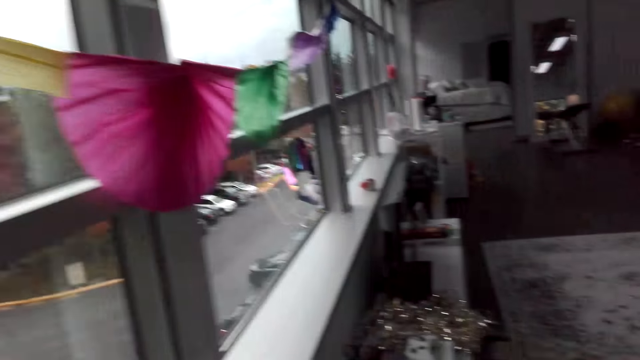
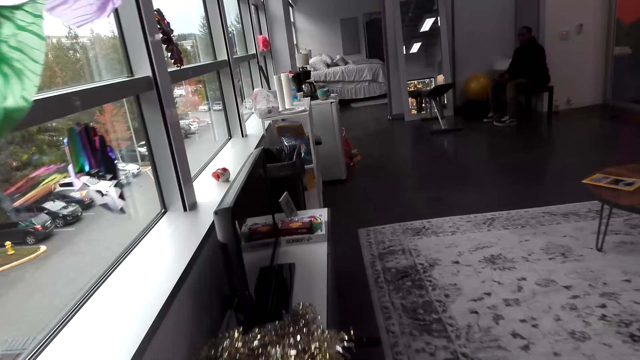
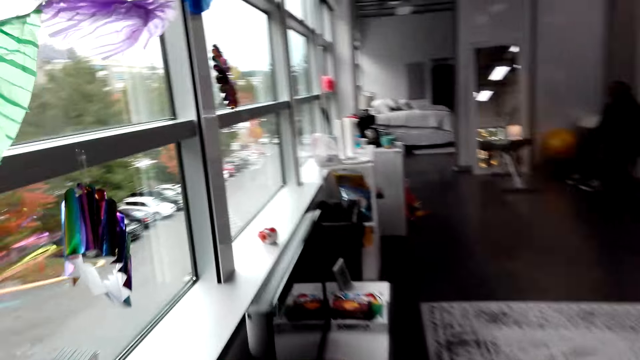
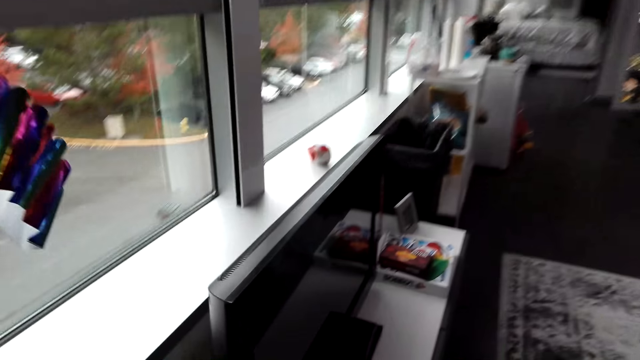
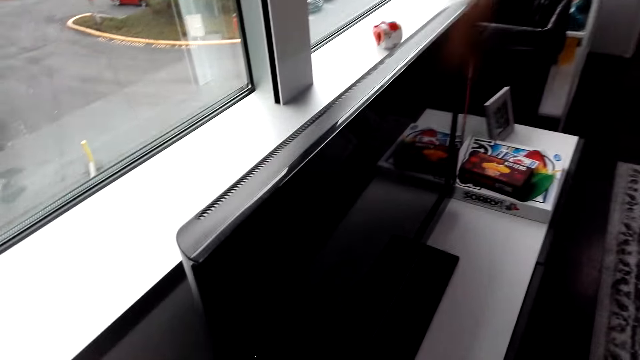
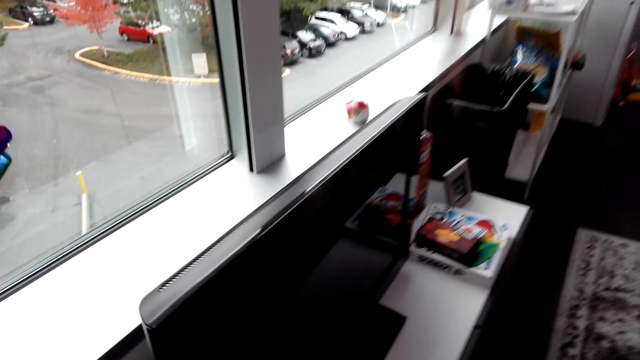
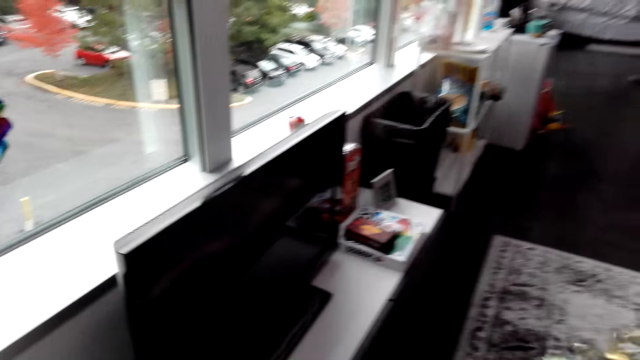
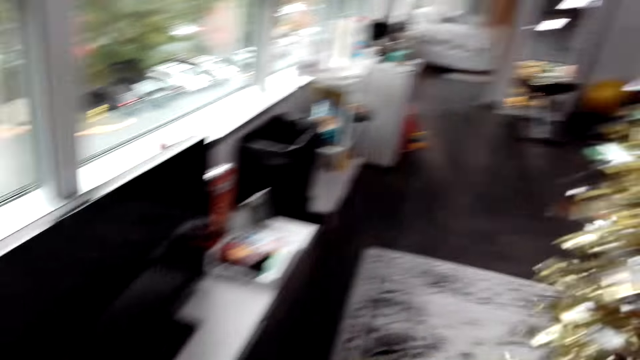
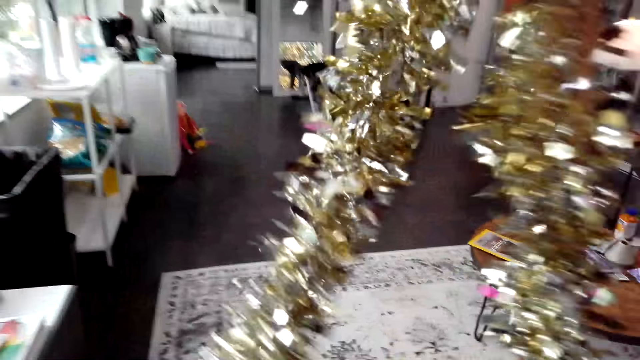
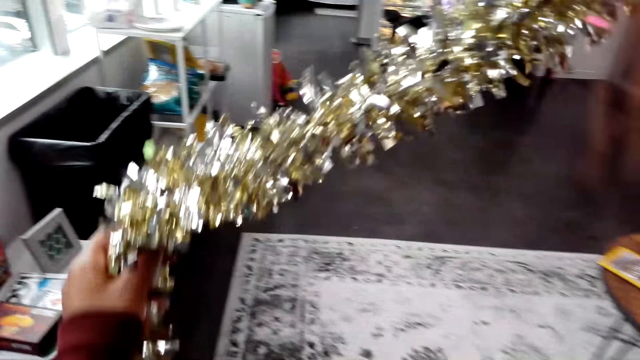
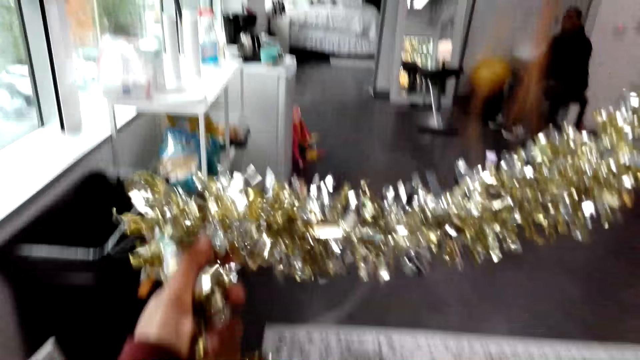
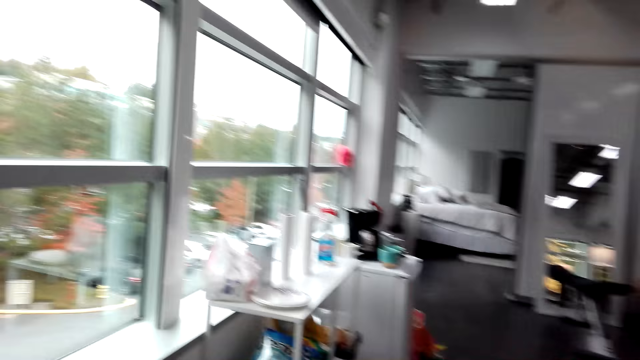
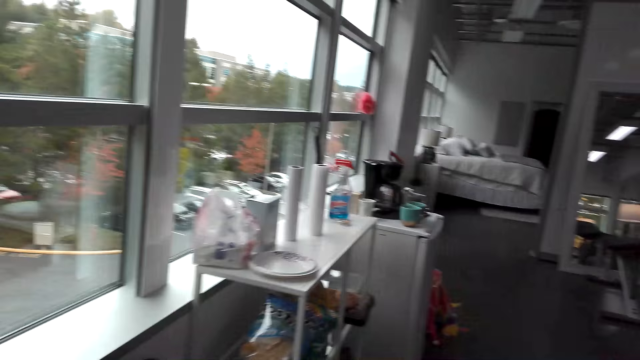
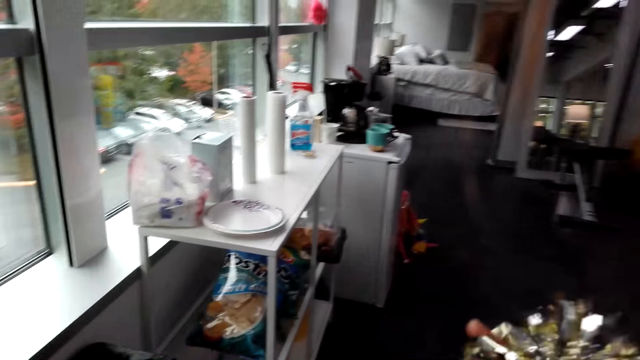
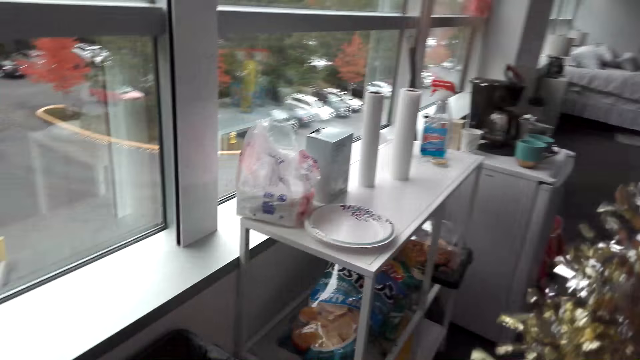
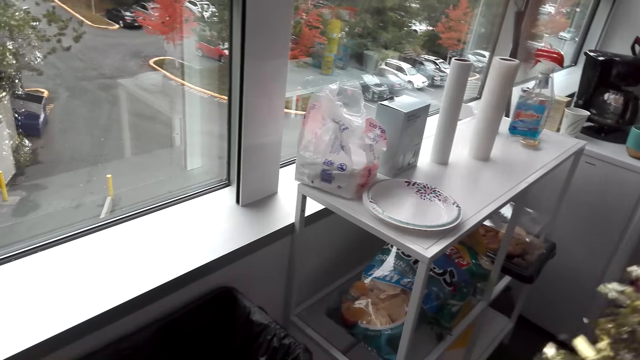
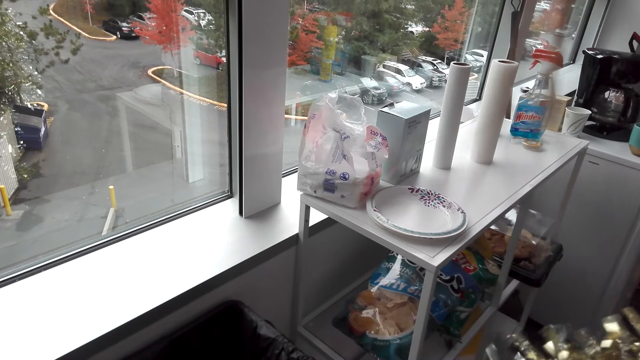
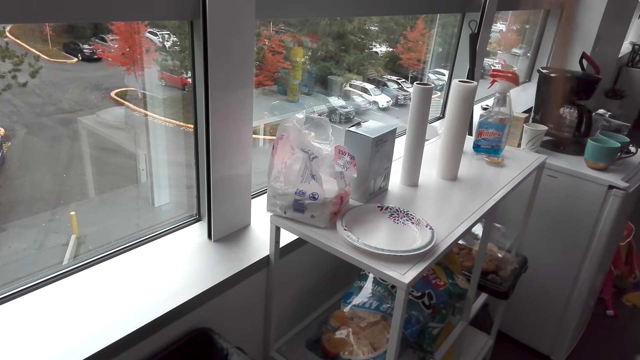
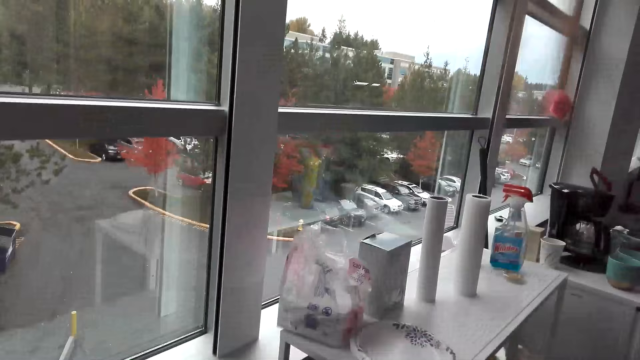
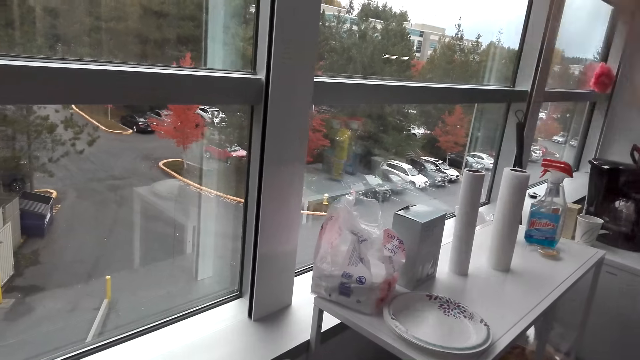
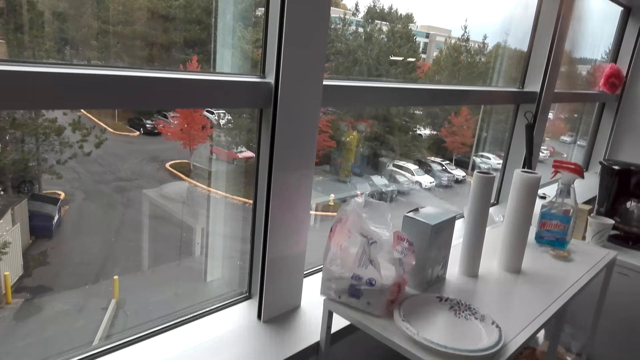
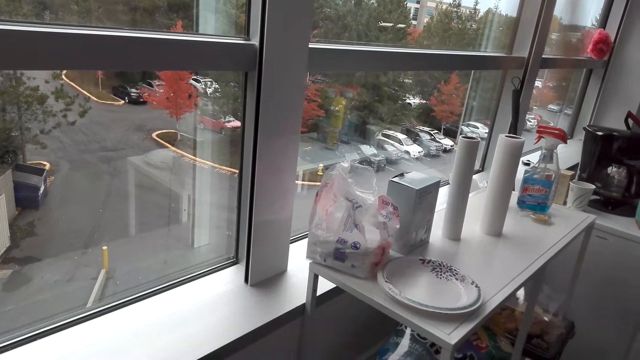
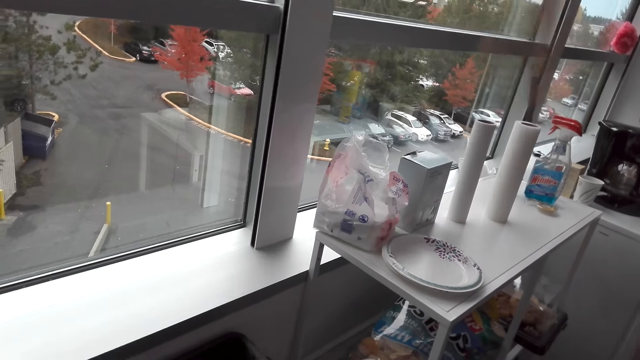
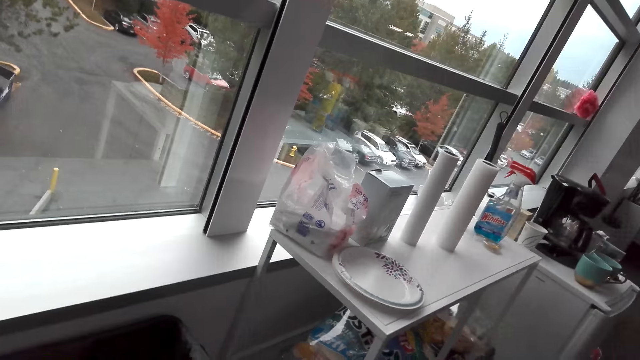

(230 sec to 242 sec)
The camera wearer looks around. They walk a few steps. They stretch the flower. They hold the decorating ribbon. They move around.

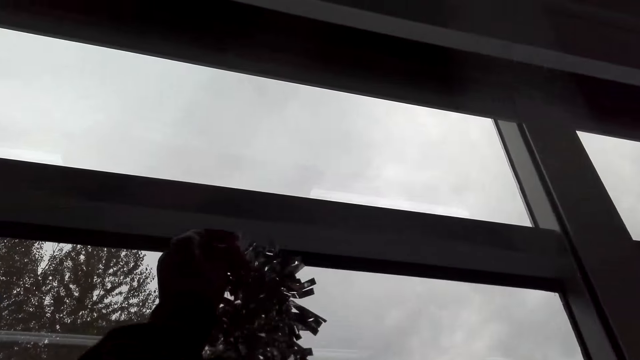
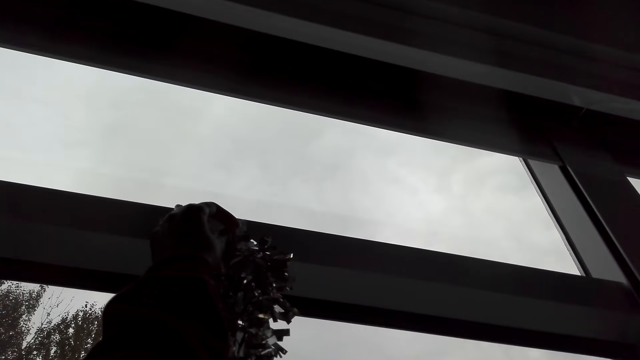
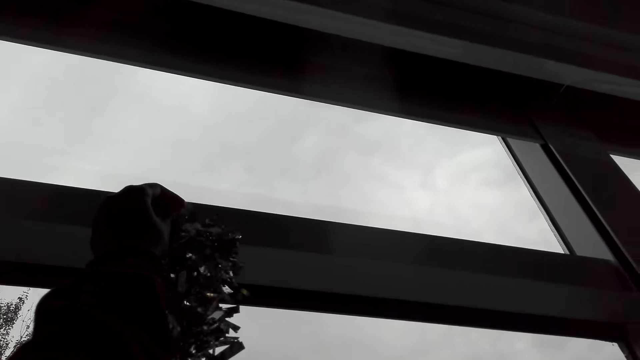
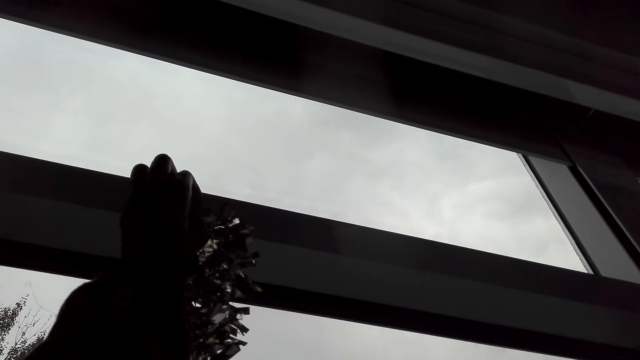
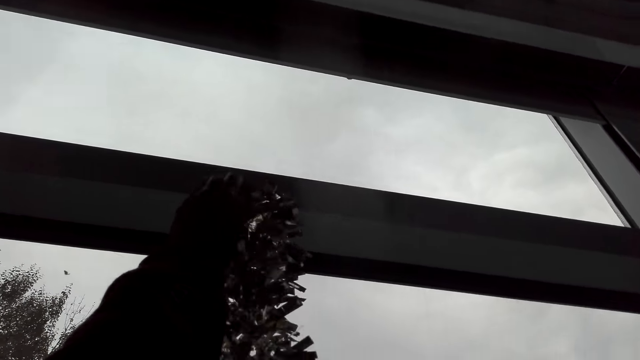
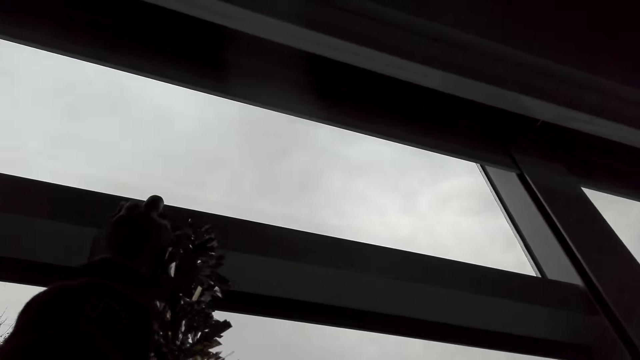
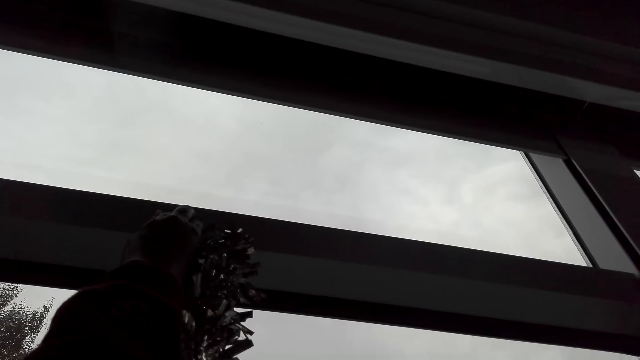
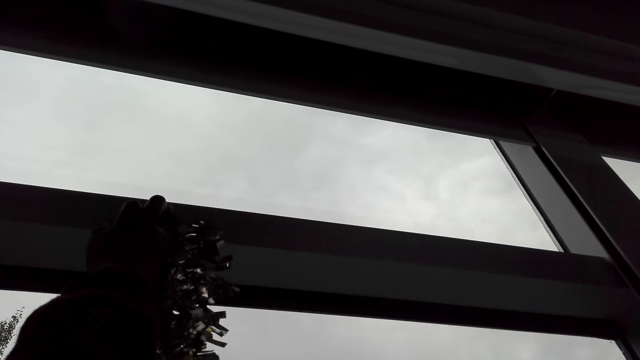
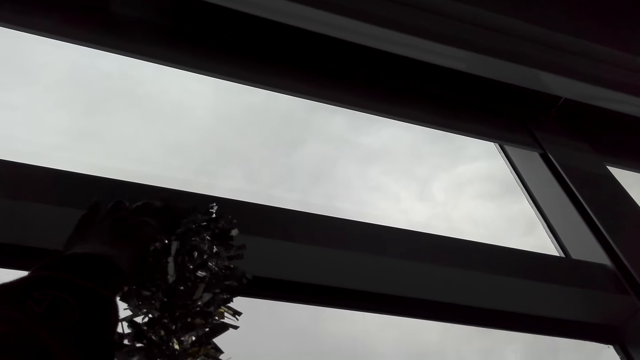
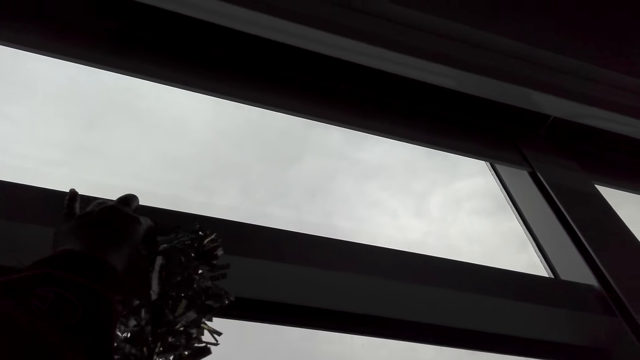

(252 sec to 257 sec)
The camera wearer hangs the decorating ribbon.

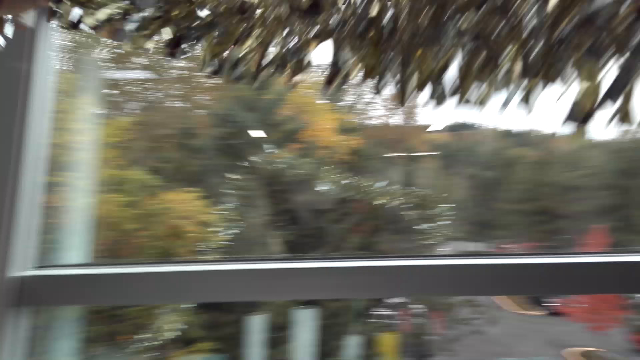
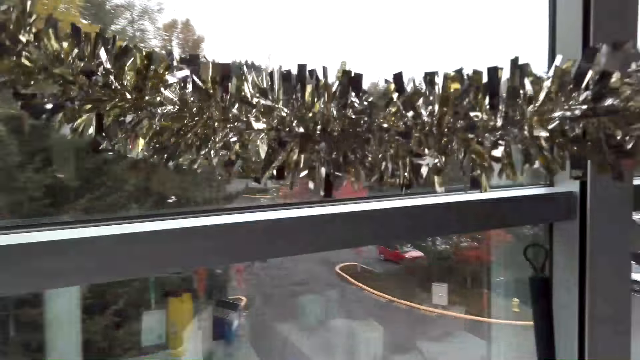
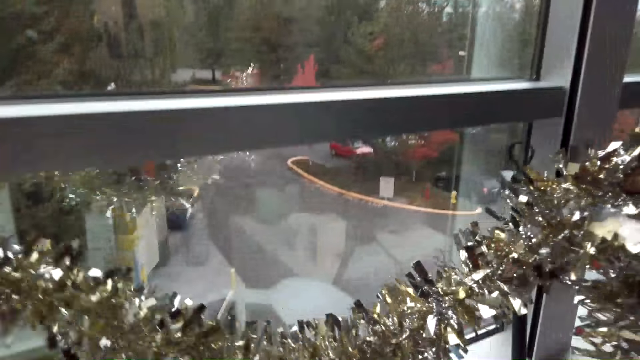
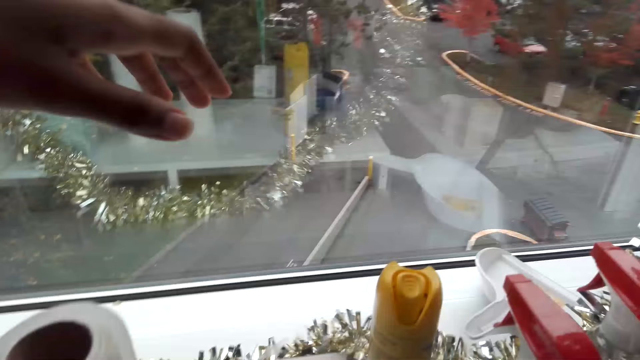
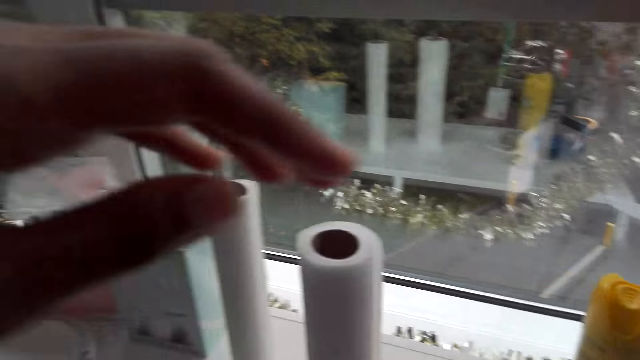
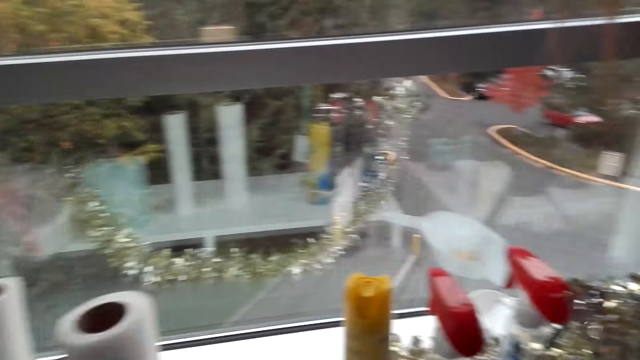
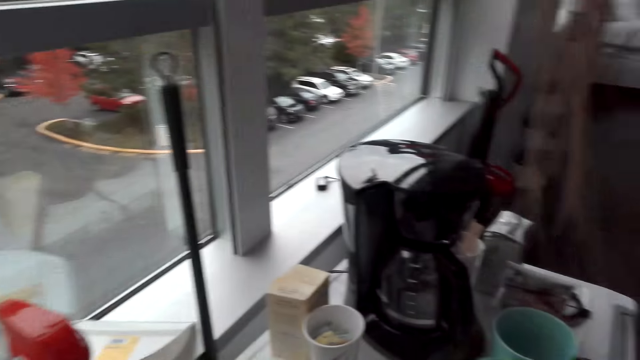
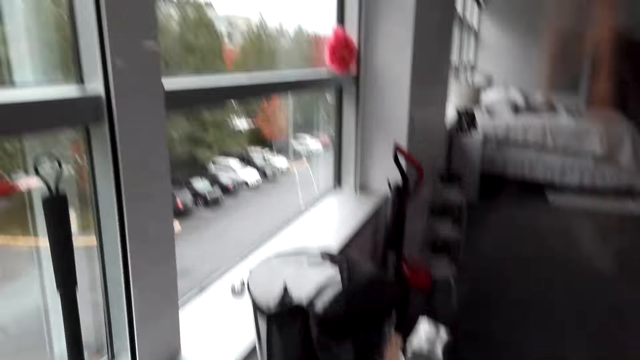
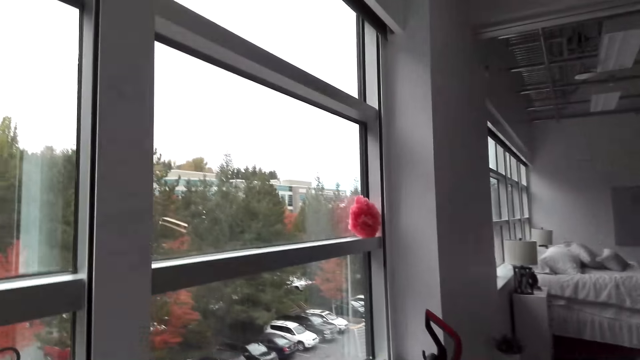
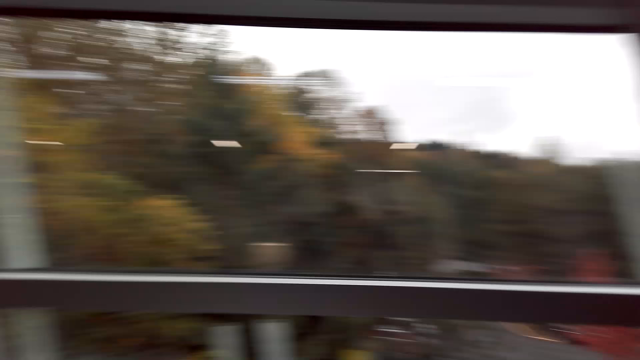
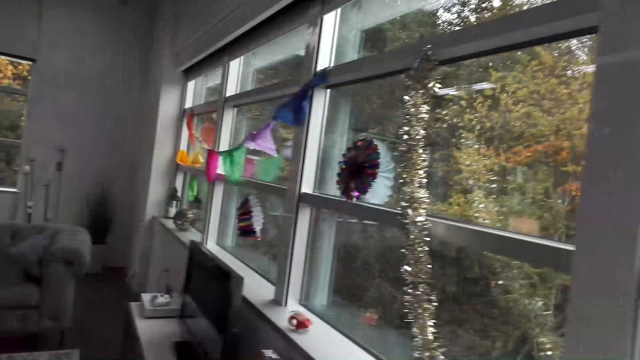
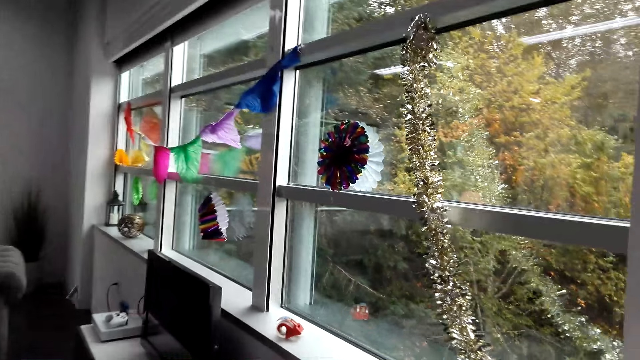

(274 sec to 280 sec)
The camera wearer lifts the decoration ribbon. They put the ribbon on the table. They look around.
